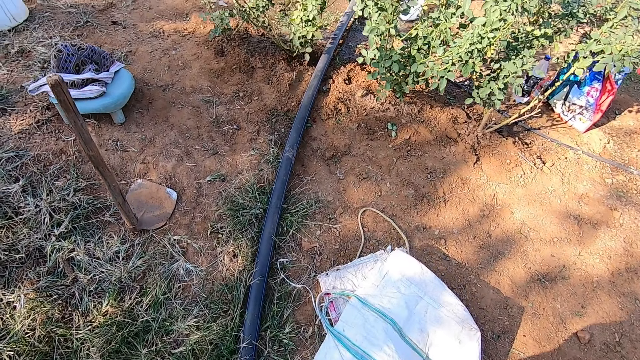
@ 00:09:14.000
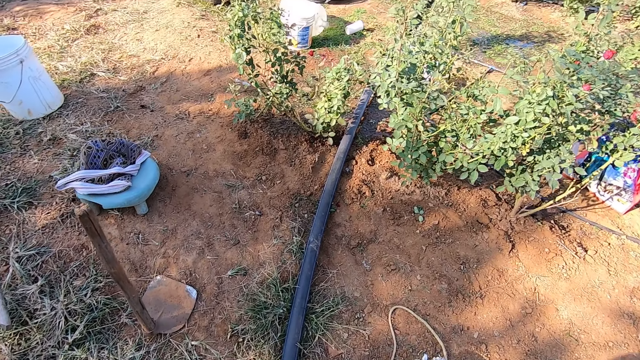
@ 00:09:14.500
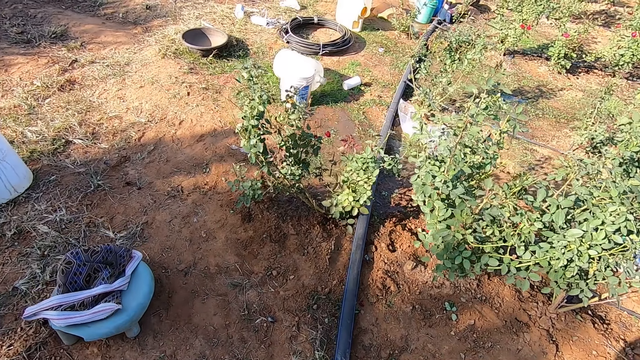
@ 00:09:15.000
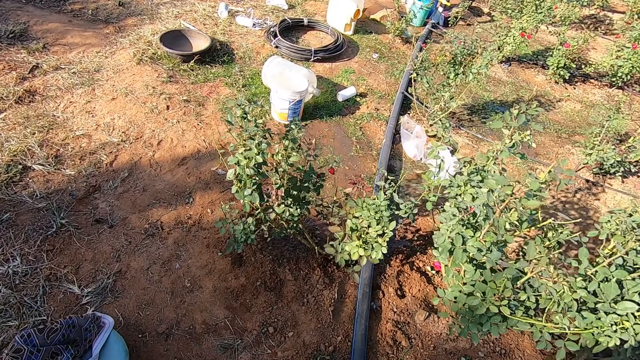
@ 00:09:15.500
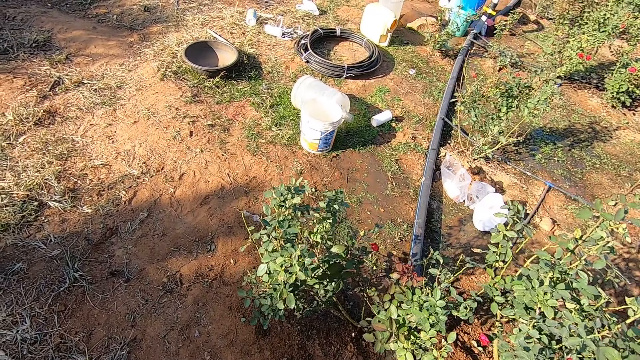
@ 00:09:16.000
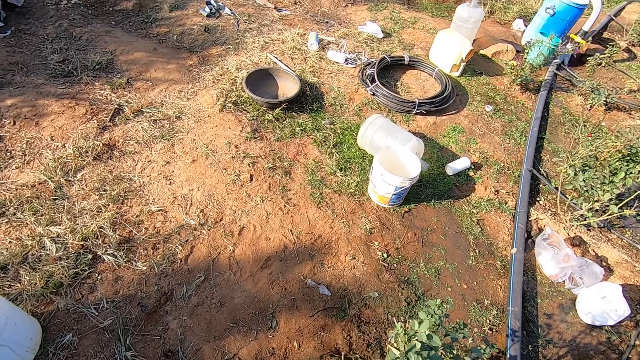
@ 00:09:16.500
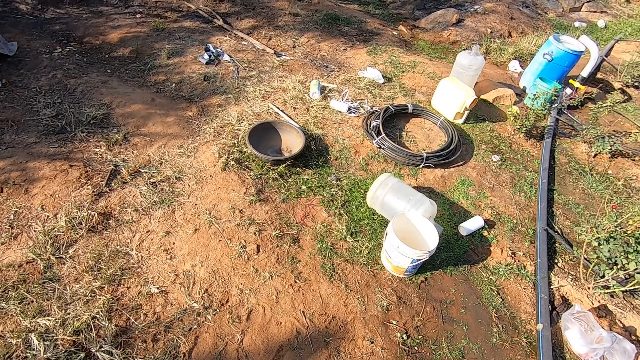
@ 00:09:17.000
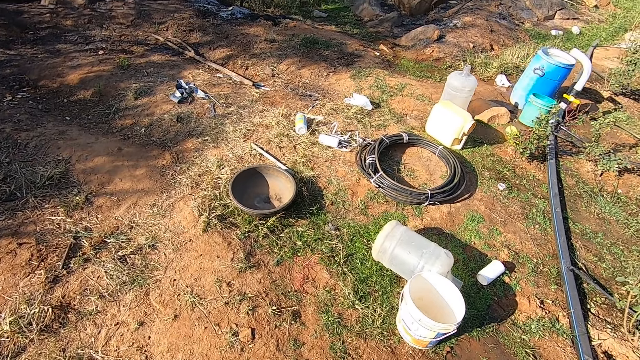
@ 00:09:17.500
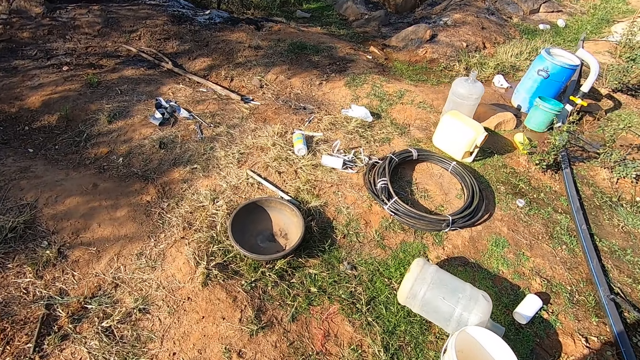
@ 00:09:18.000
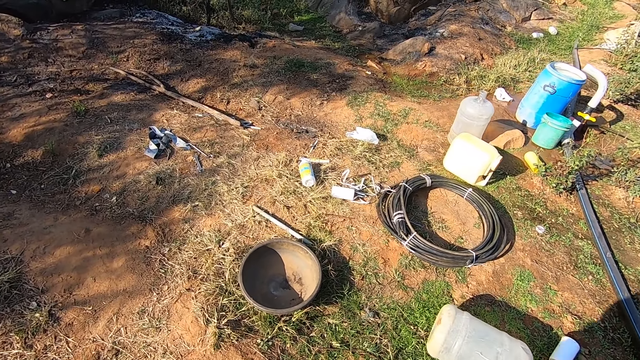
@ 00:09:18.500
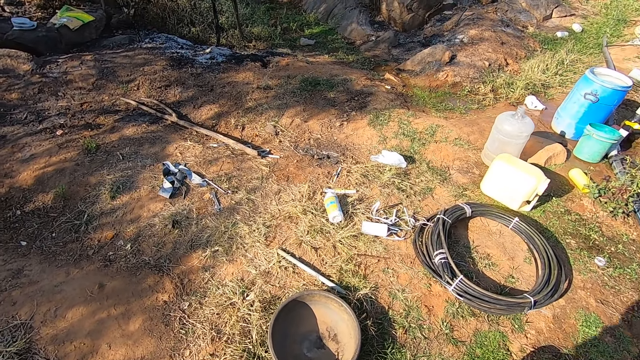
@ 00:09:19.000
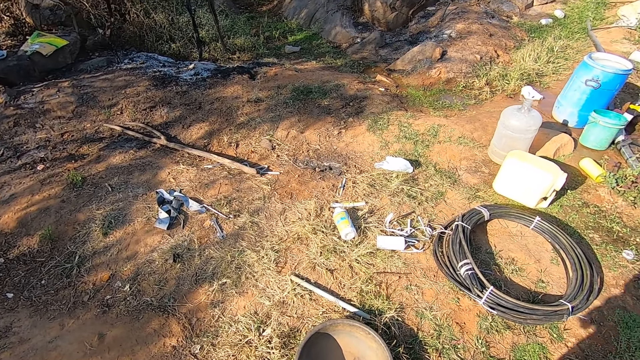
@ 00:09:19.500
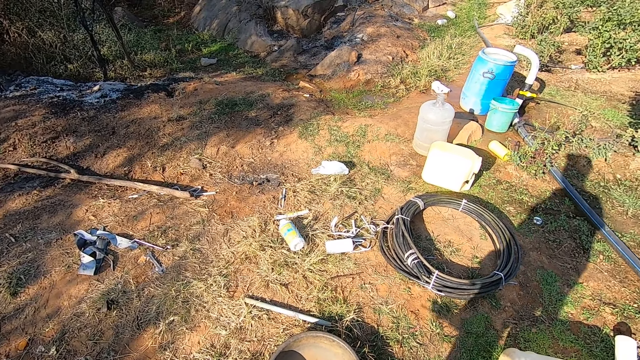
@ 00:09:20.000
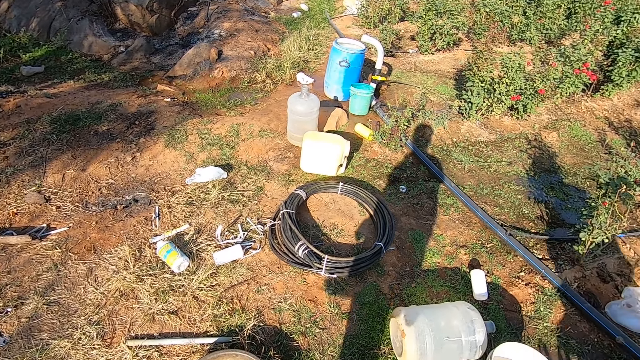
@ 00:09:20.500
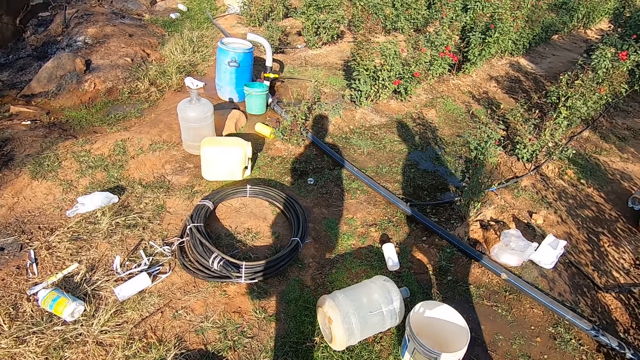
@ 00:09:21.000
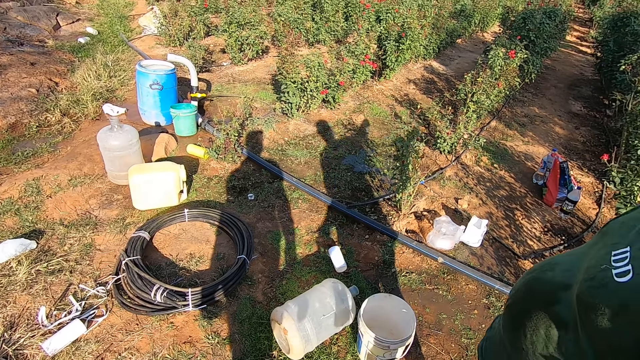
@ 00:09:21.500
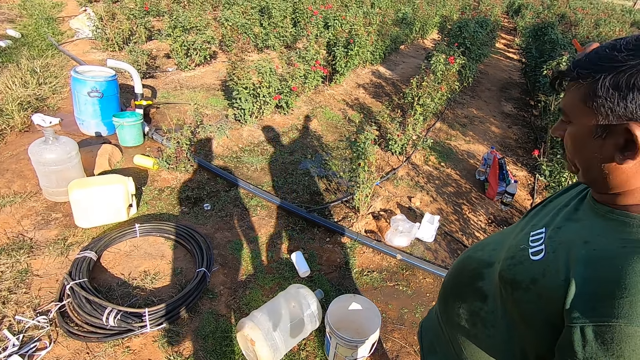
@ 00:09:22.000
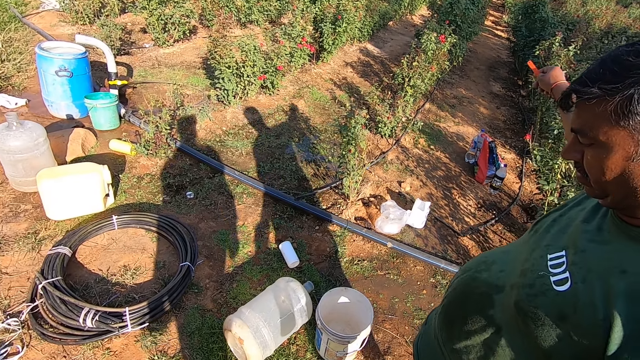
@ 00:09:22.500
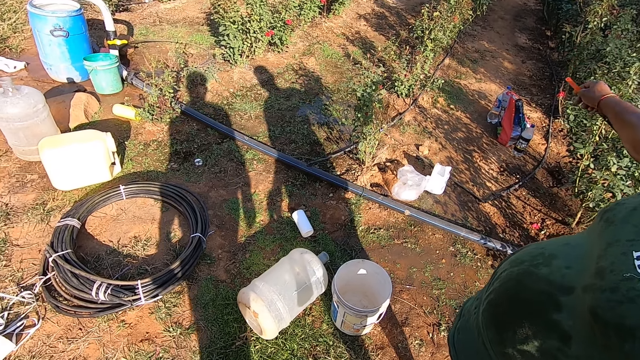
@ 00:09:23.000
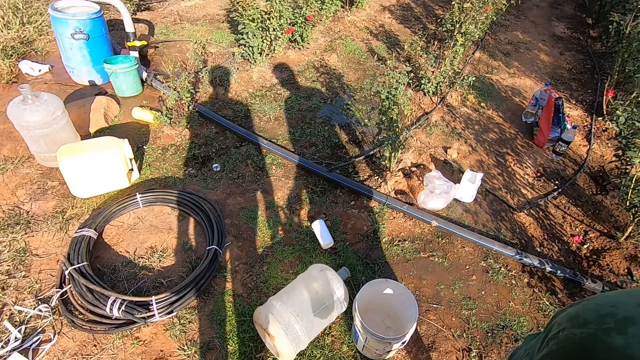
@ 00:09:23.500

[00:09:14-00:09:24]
The camera wearer walks in the garden. A man talks to the camera wearer. The camera wearer looks around.

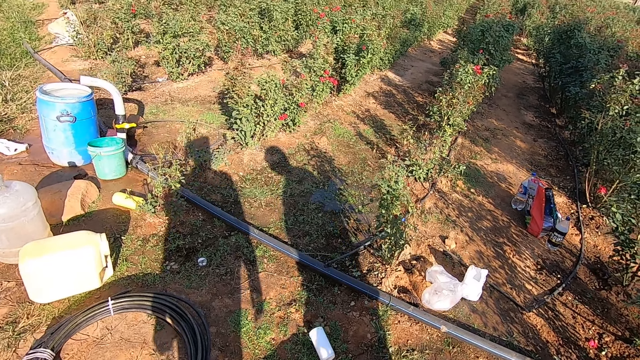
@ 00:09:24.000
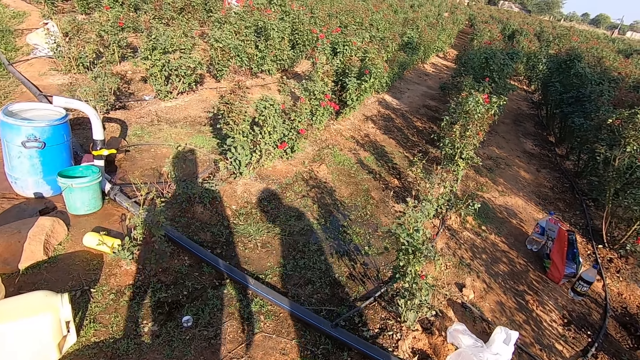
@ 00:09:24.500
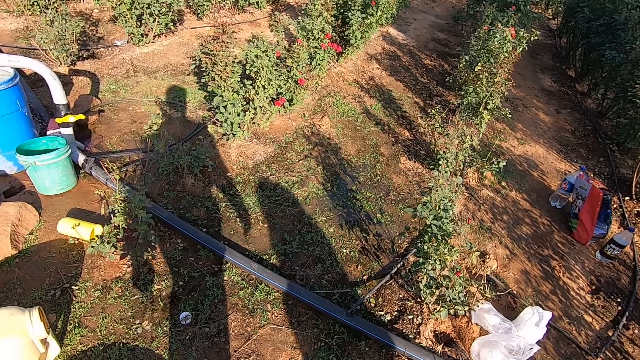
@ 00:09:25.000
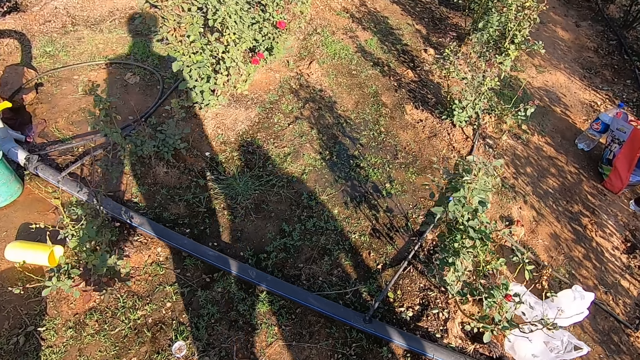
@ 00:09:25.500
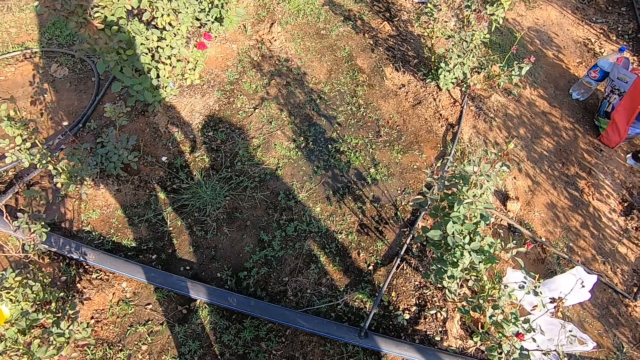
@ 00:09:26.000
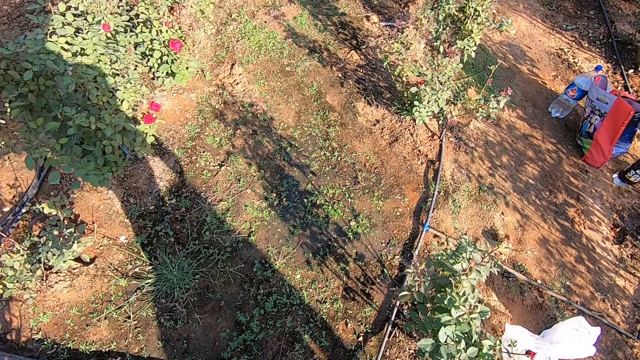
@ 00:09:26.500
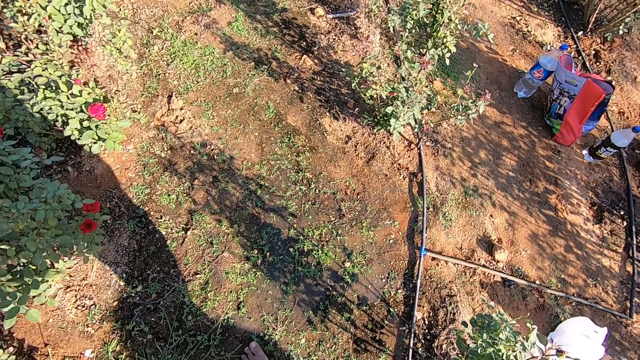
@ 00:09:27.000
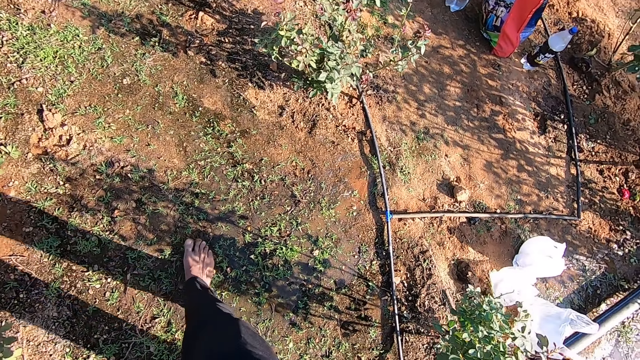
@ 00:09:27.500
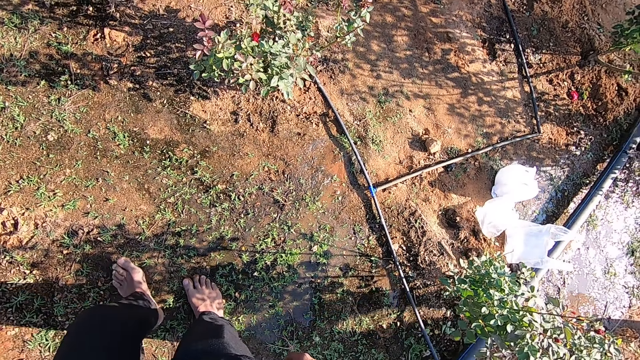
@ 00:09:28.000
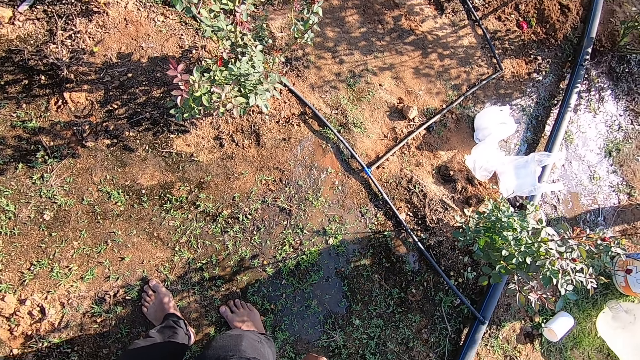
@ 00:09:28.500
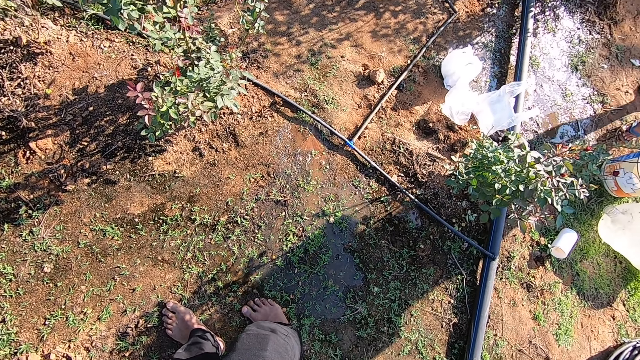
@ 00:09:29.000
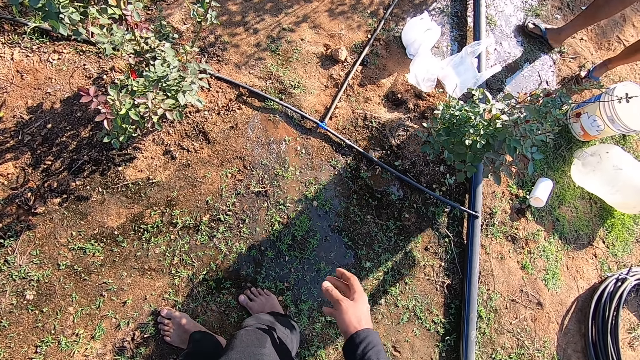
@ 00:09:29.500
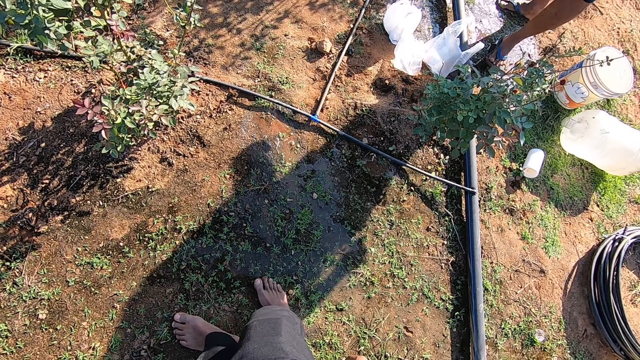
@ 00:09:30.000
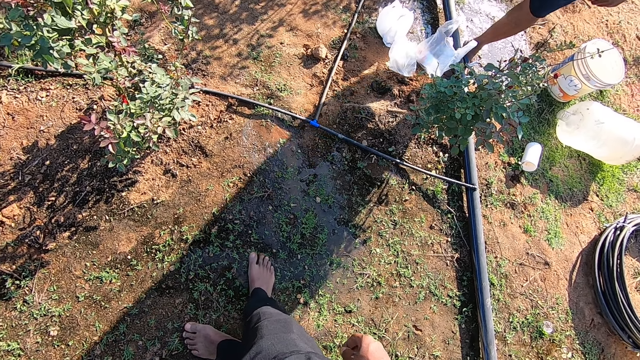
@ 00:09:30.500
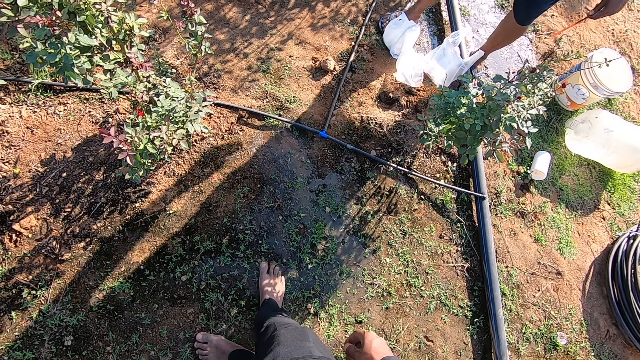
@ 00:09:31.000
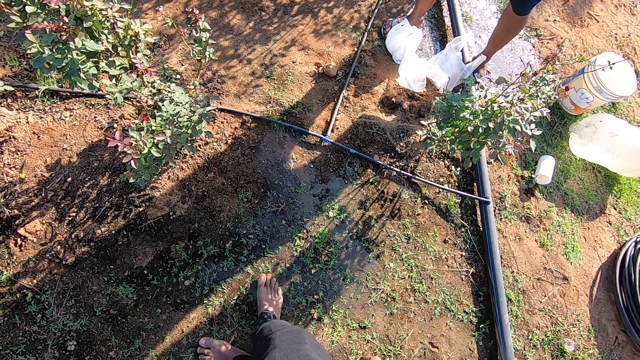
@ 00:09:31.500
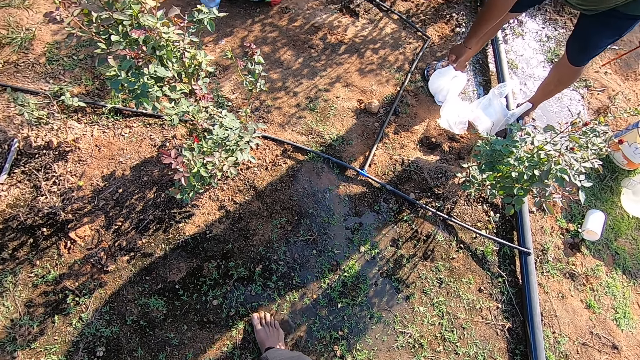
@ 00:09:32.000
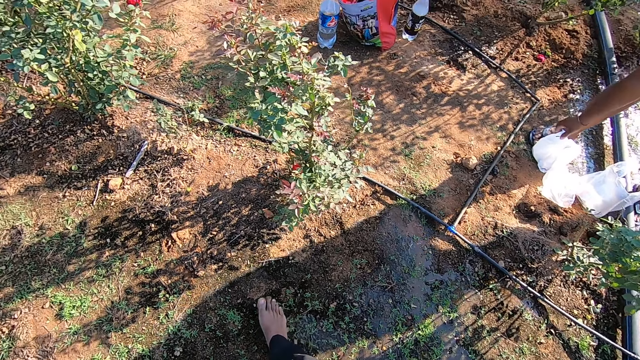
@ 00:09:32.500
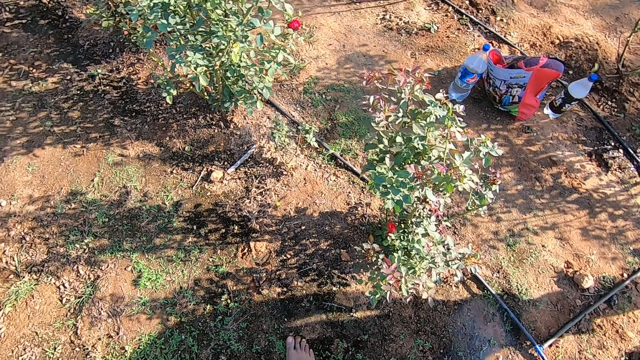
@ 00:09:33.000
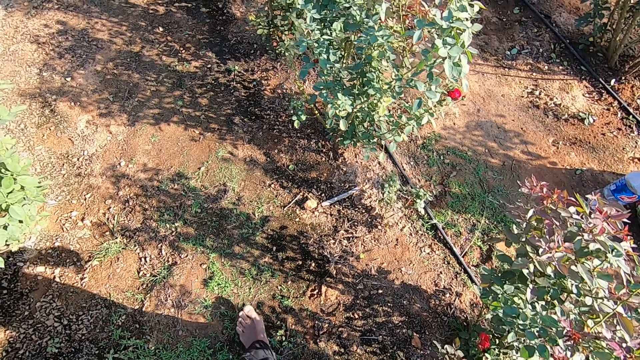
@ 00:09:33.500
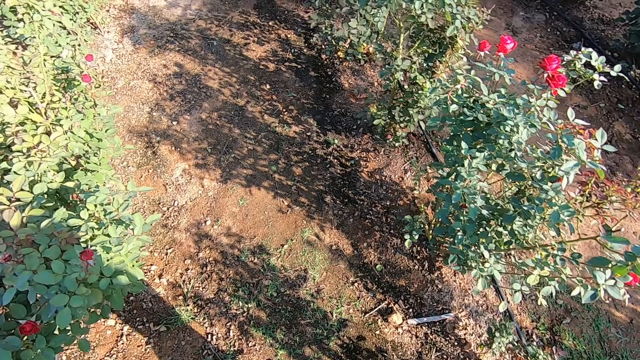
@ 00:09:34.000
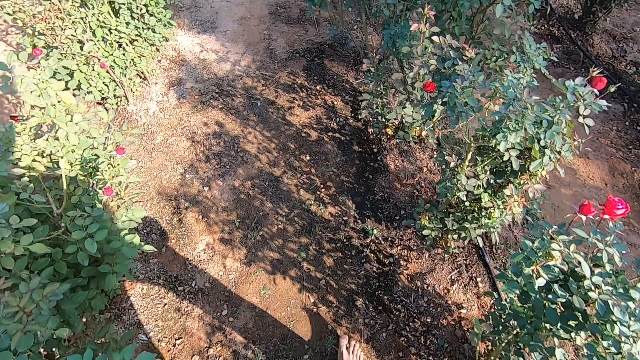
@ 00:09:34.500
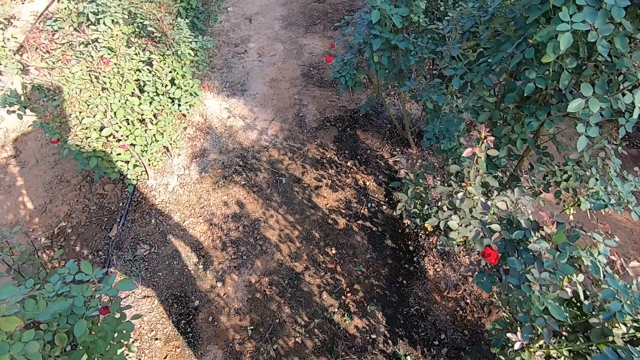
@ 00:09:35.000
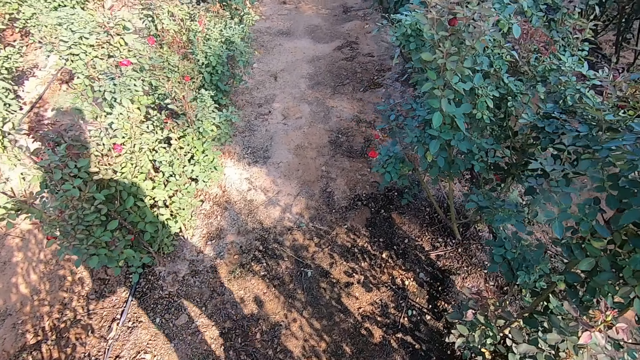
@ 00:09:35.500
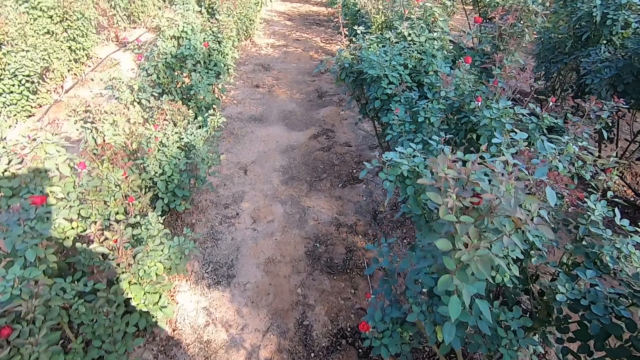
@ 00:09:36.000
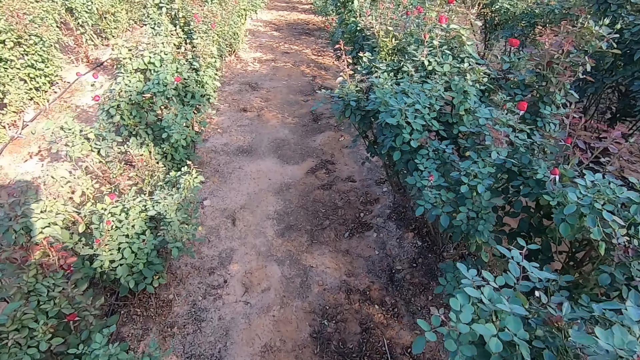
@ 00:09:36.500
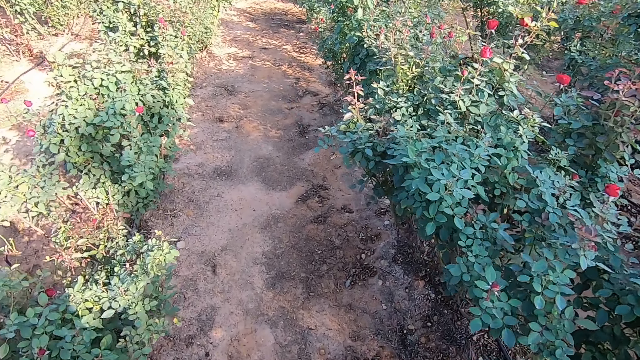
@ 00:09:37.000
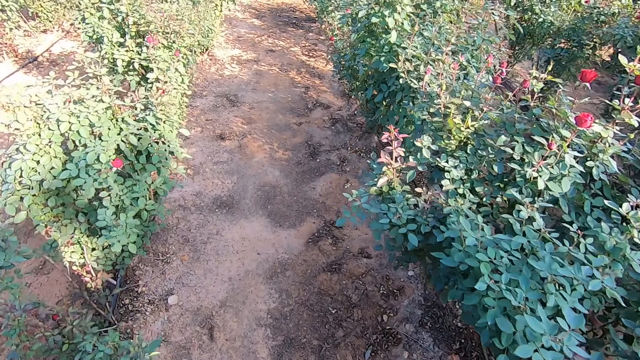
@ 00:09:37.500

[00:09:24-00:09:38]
The camera wearer walks. They look around. A man picks a plastic bag from the ground with his right hand. The camera wearer walks around the farm.
